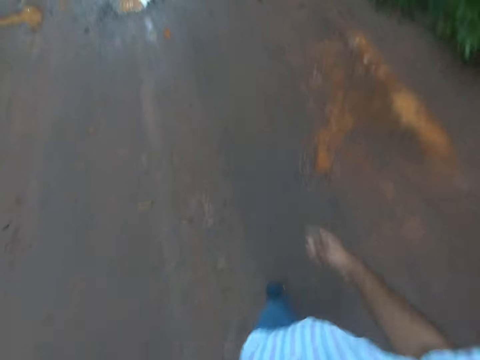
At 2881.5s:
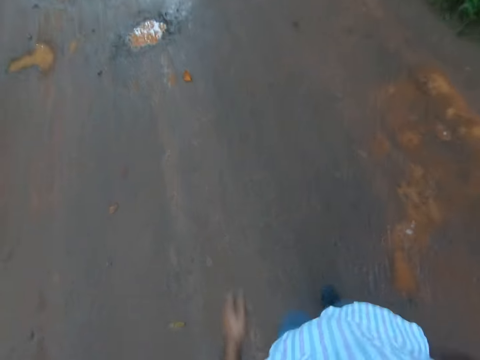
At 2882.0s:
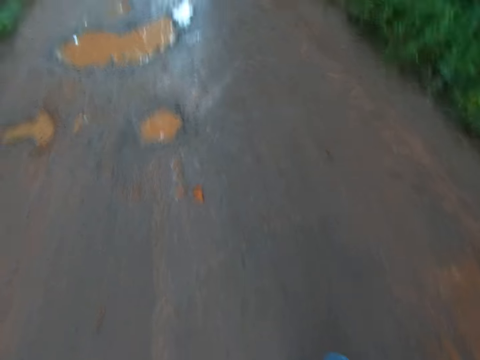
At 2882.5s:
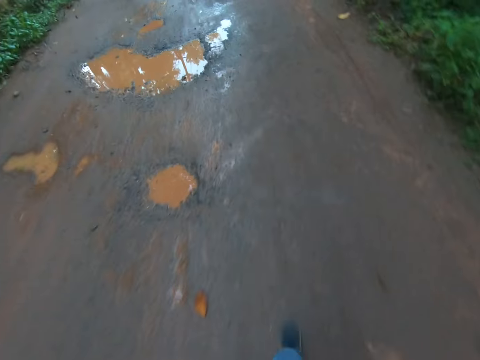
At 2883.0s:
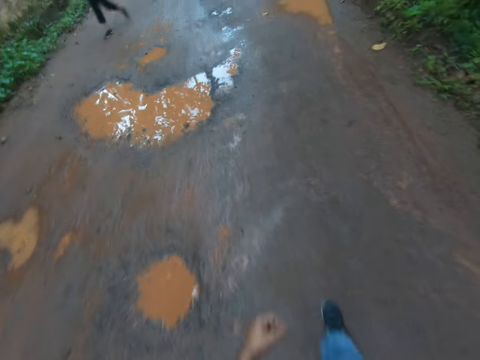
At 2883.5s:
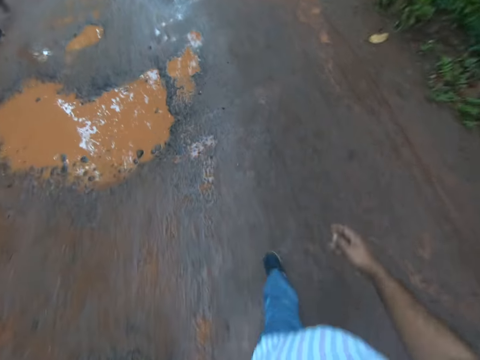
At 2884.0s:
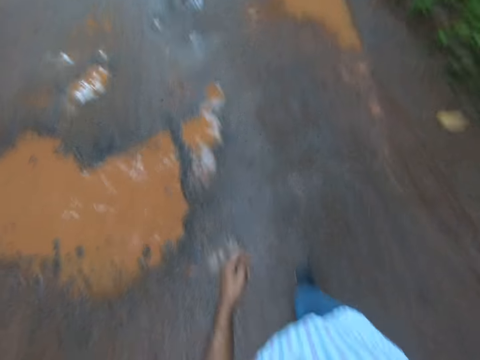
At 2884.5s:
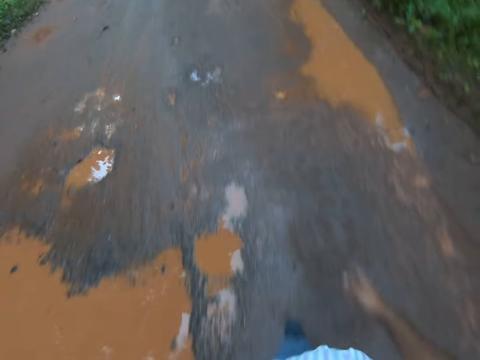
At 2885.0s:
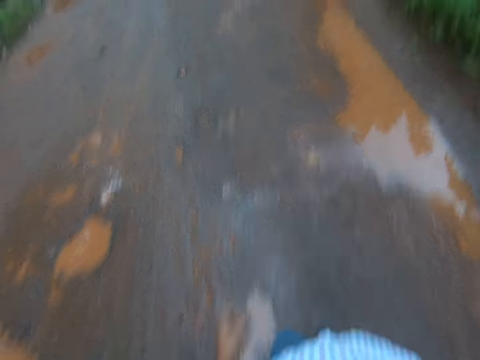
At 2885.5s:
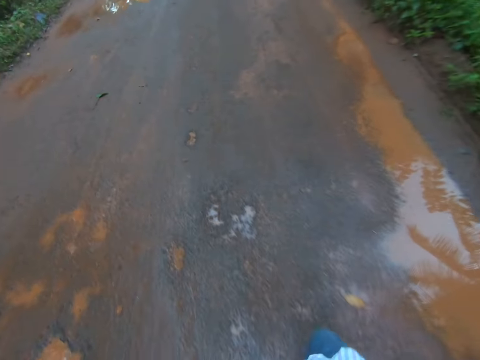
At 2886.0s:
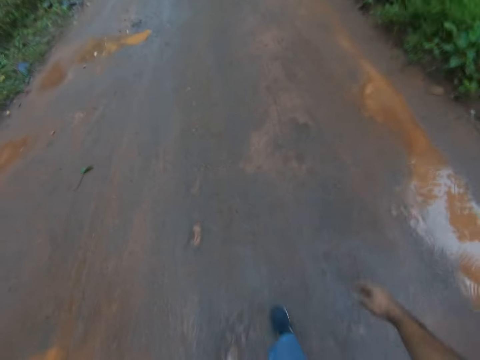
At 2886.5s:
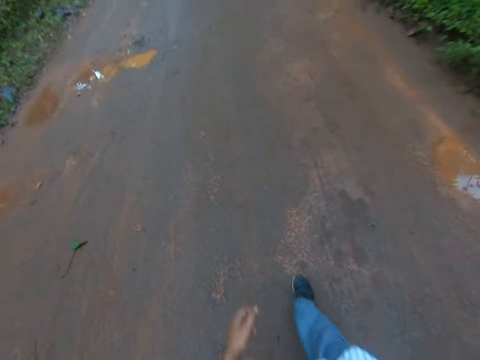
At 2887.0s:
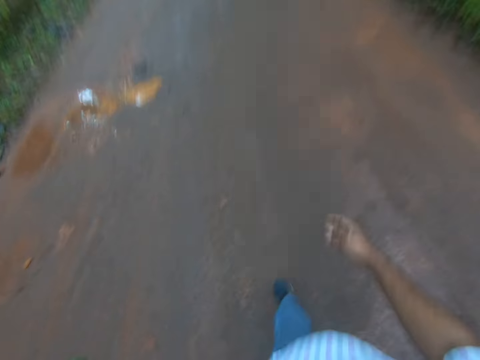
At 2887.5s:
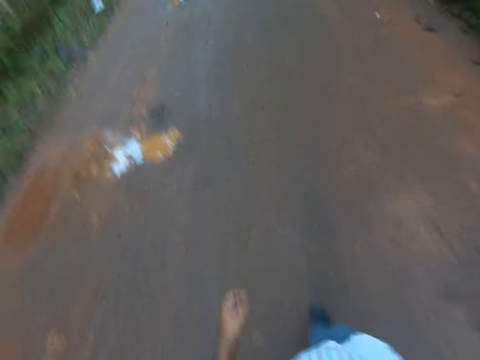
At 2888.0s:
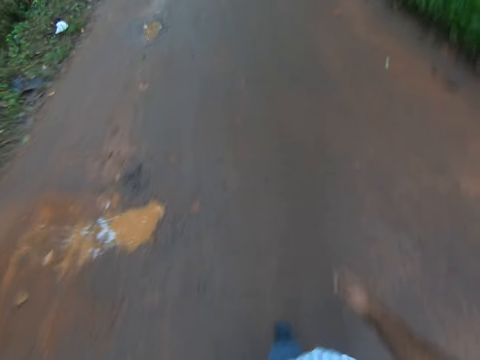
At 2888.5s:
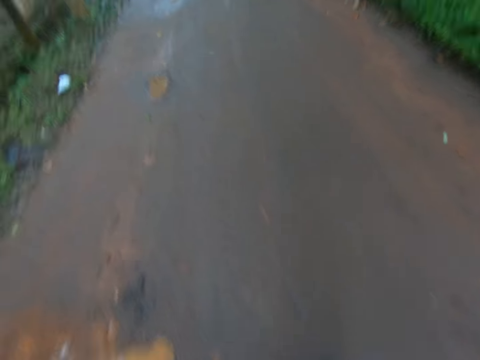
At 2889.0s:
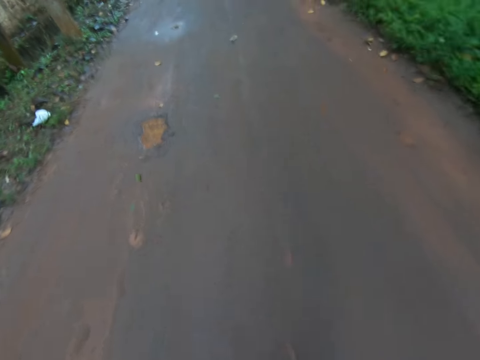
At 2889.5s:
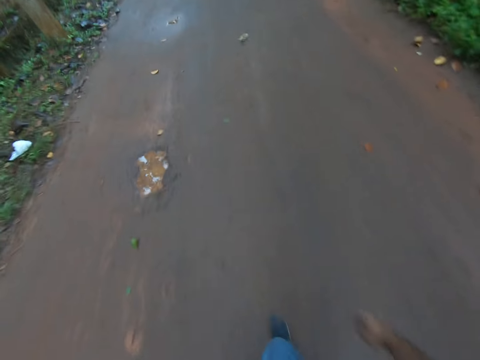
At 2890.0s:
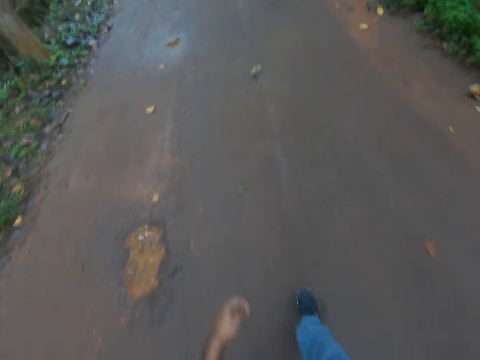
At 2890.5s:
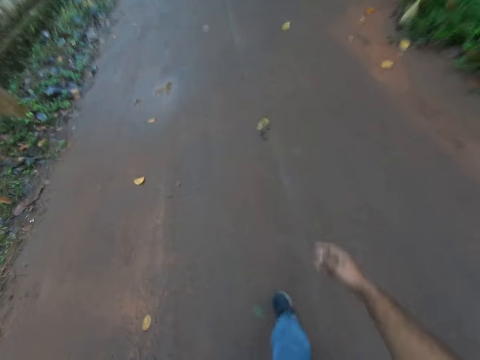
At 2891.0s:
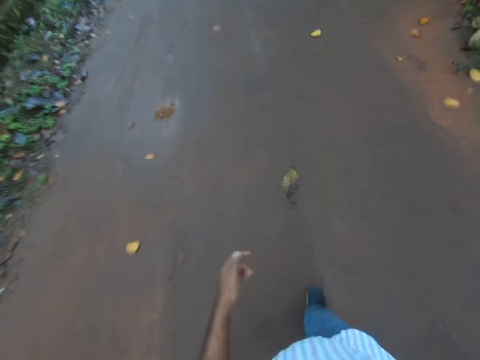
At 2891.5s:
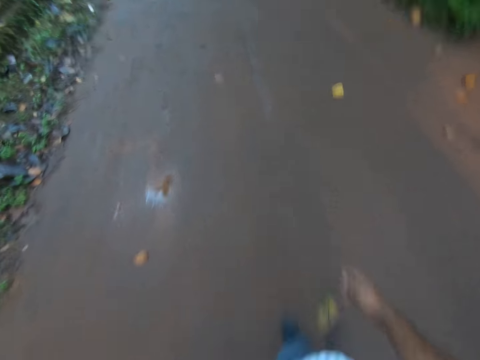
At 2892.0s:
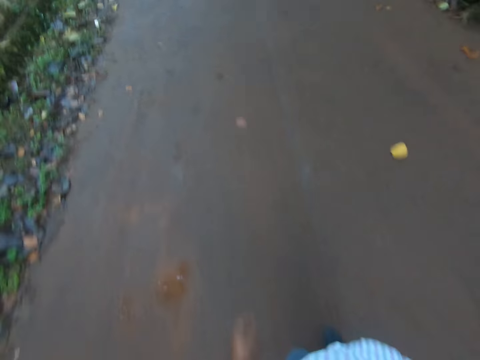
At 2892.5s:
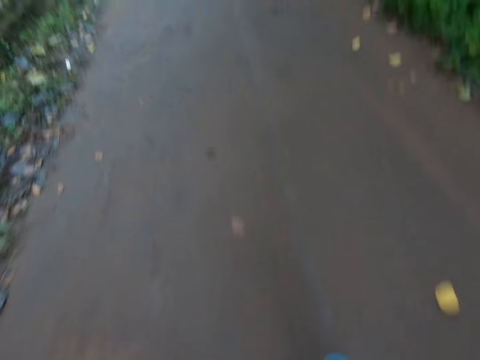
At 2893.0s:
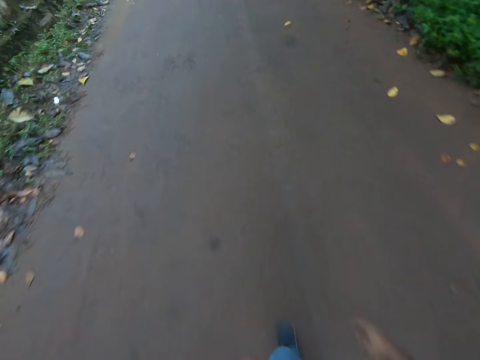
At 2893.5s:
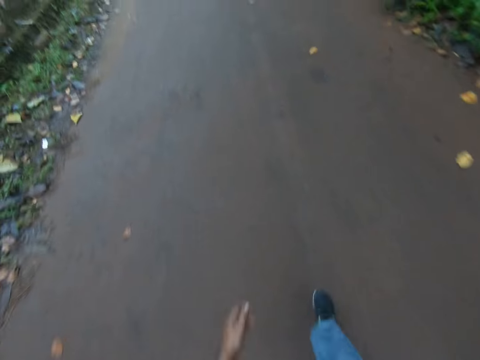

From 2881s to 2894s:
A man walks past the camera wearer.

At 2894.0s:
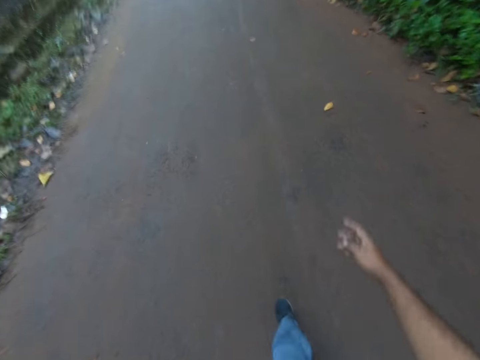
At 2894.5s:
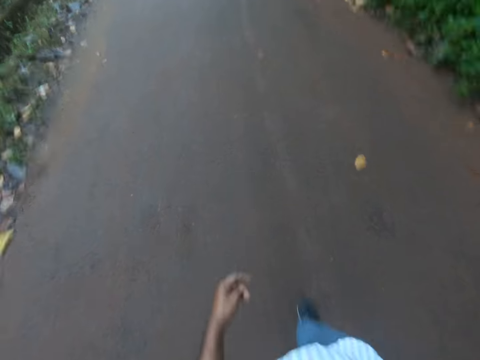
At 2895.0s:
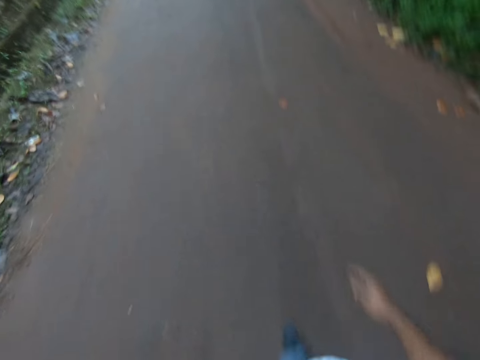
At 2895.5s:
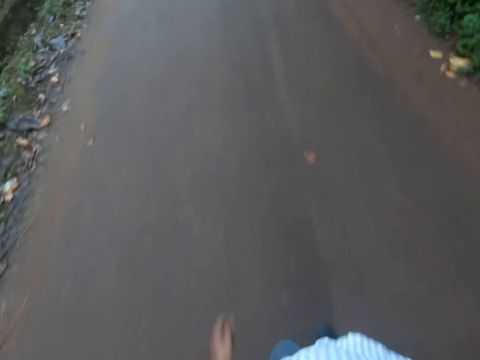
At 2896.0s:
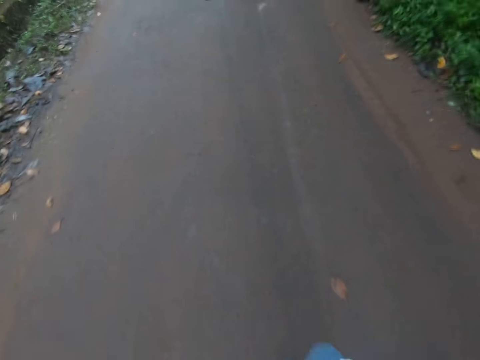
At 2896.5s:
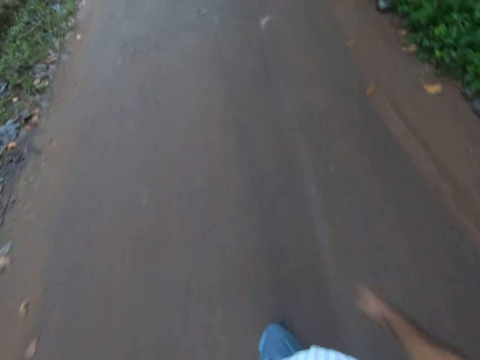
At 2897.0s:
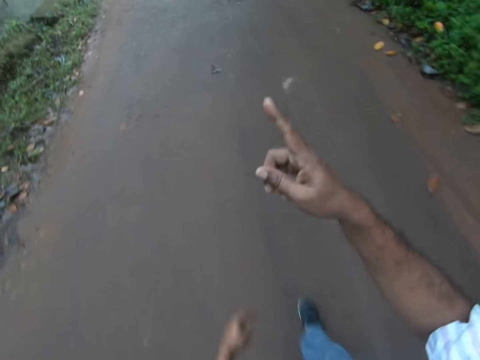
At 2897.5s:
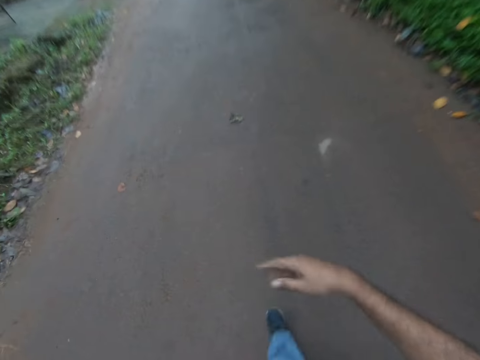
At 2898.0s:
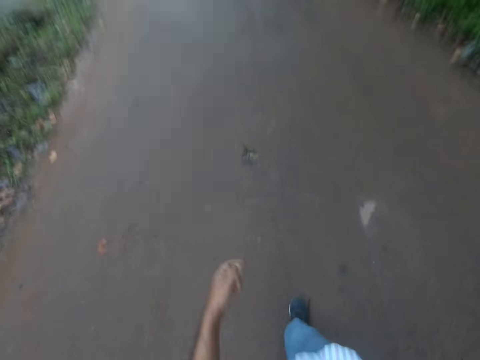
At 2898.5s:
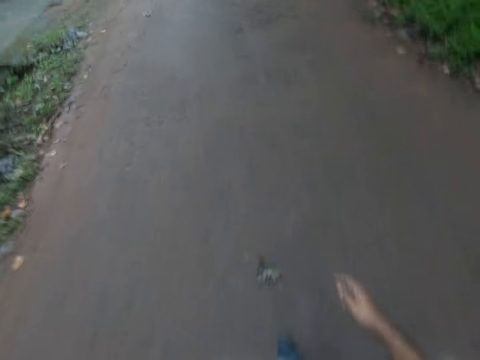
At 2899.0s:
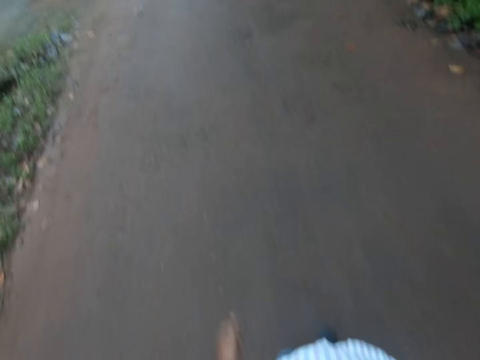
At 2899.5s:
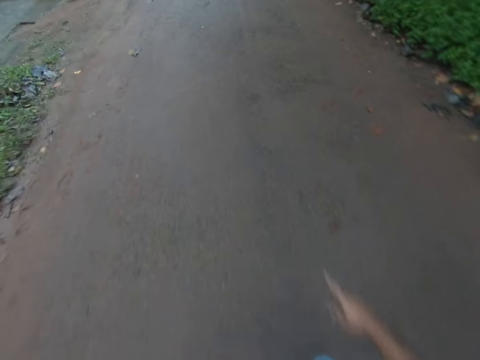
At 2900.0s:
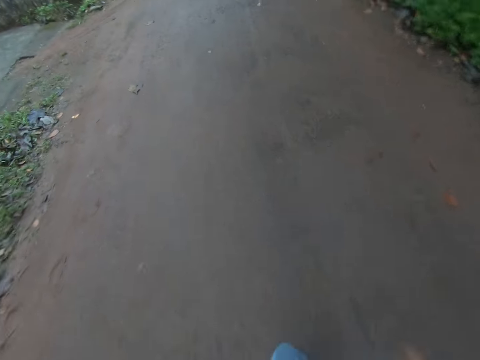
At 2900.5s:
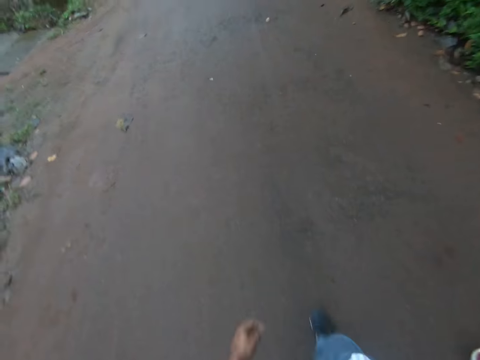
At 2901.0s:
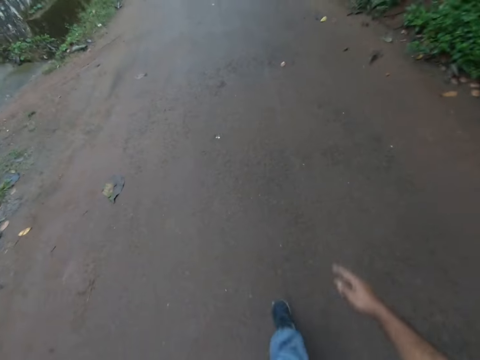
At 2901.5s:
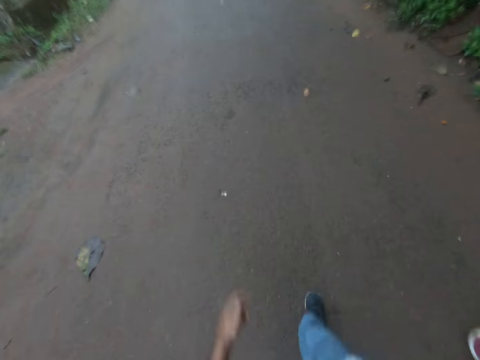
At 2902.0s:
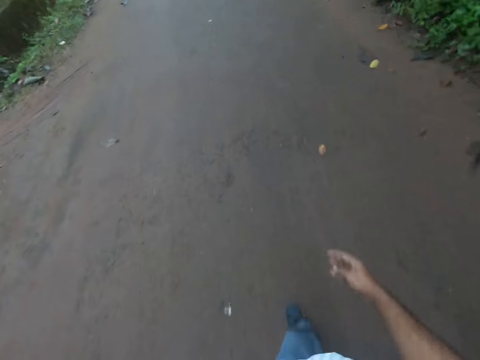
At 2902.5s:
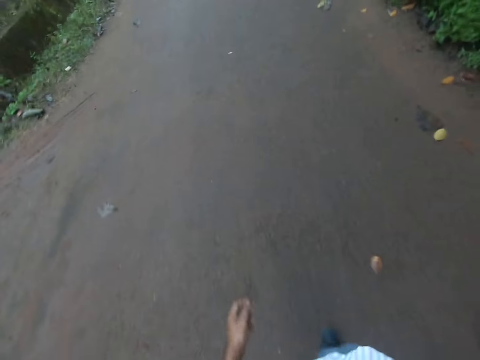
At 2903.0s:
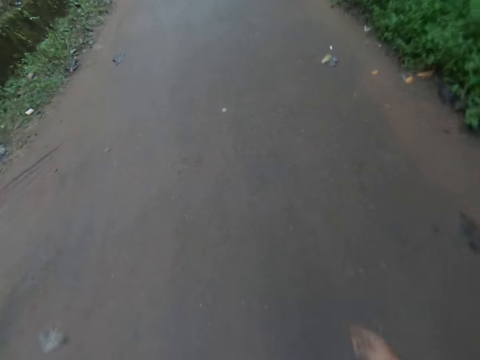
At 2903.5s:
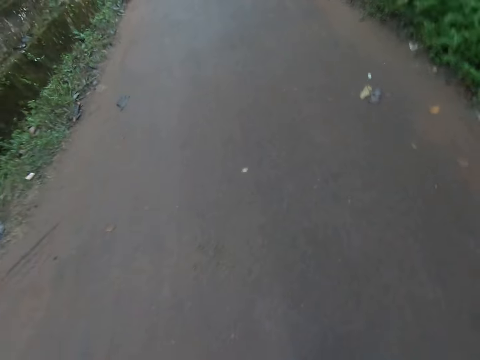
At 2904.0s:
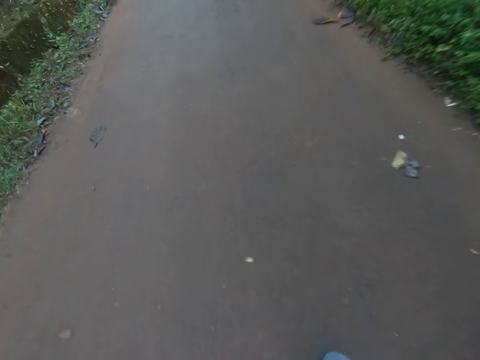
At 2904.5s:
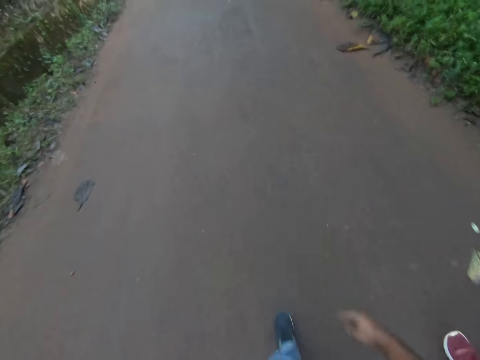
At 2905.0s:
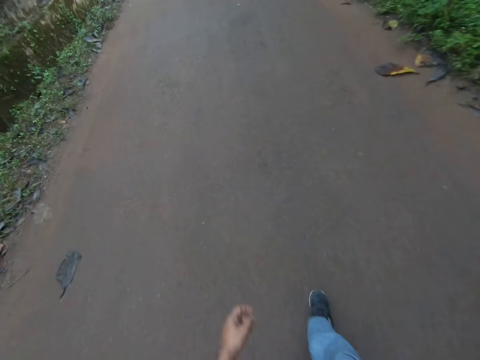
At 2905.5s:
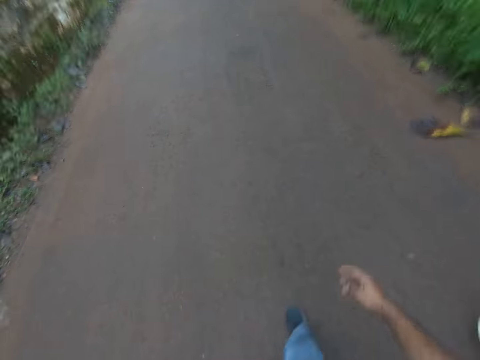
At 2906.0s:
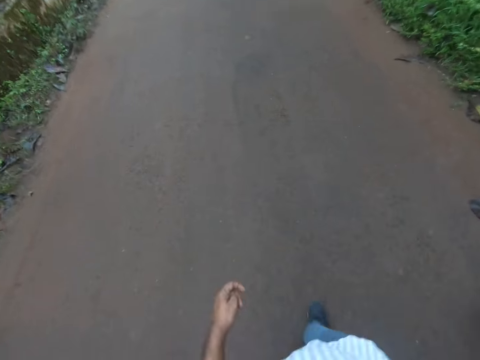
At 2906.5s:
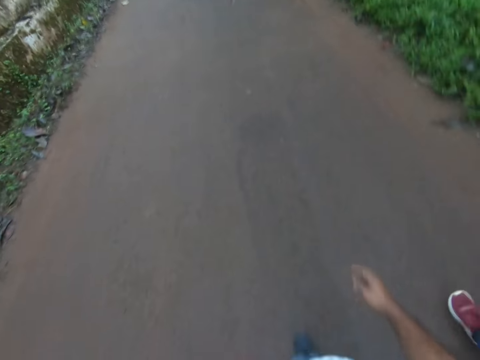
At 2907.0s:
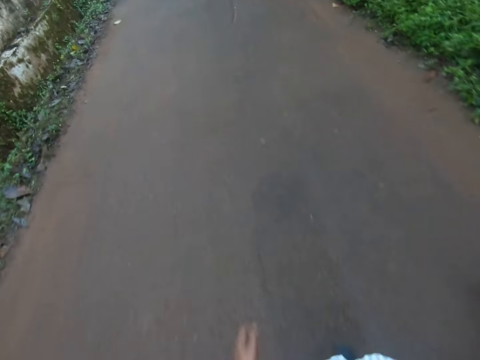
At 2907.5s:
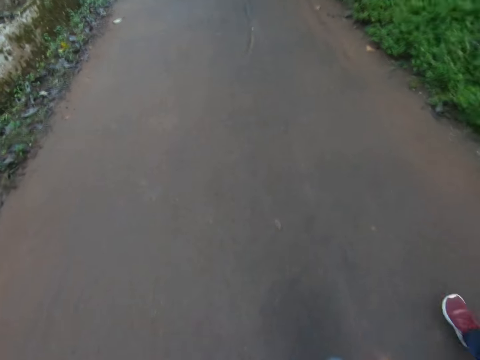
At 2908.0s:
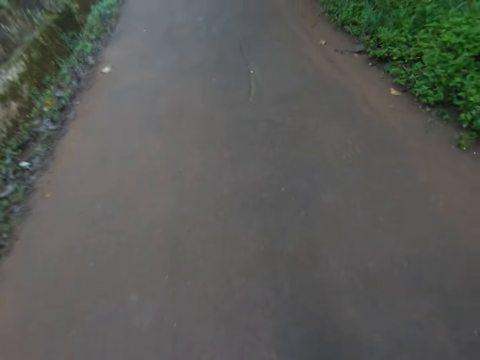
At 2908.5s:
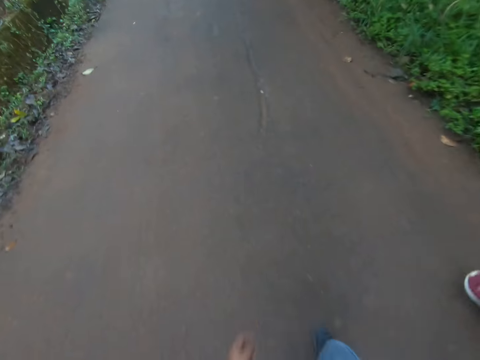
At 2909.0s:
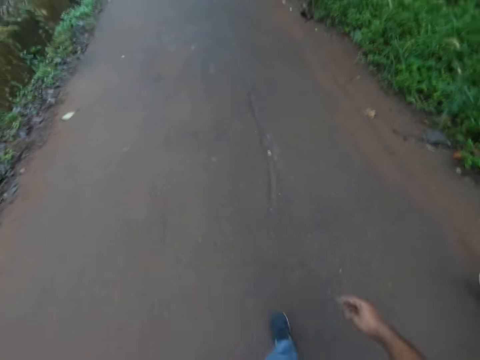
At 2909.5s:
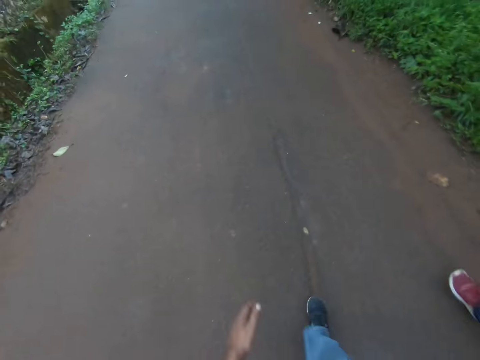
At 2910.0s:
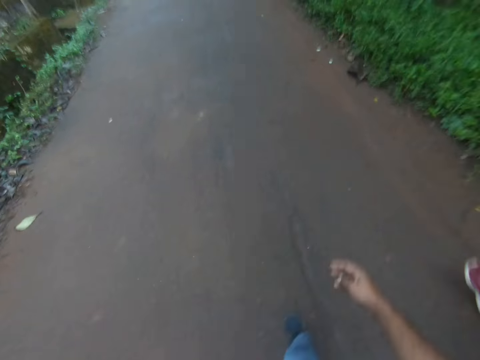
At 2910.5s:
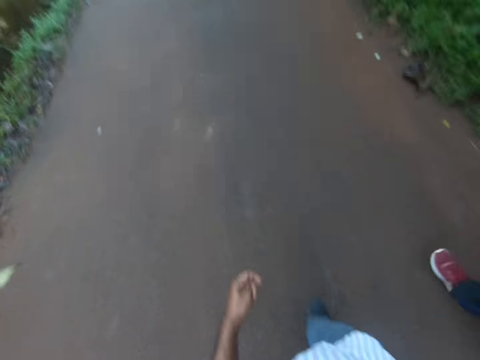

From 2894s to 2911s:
A woman lifts her right hand to point out with a finger. The camera wearer points towards a building with his right hand. The woman puts her hand down and walks. The camera wearer lowers his right hand. He interacts with the woman. The woman points out with her right finger and walks. The camera wearer appears walking with the woman.
